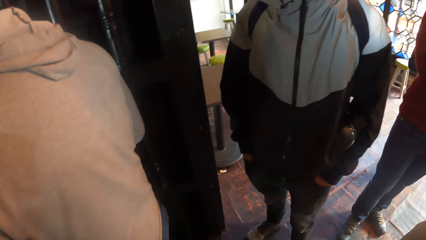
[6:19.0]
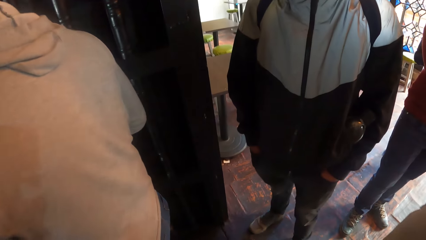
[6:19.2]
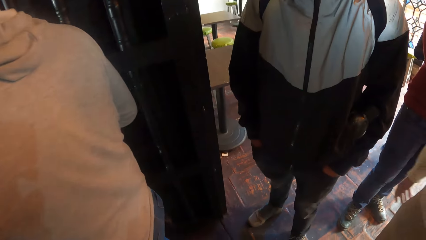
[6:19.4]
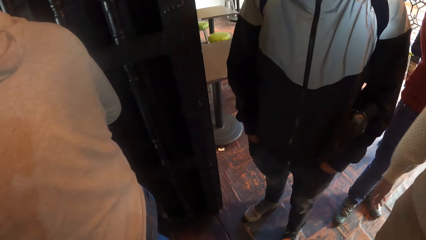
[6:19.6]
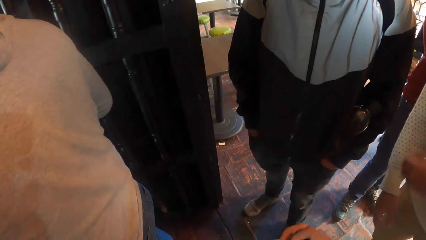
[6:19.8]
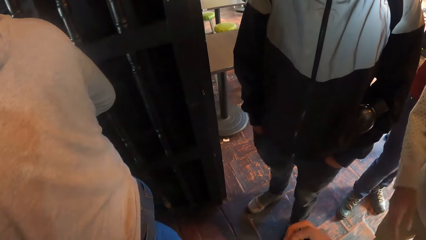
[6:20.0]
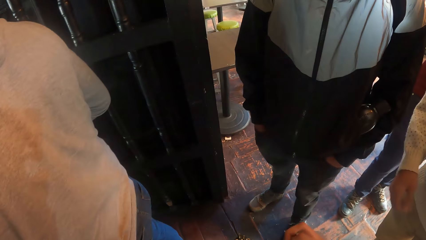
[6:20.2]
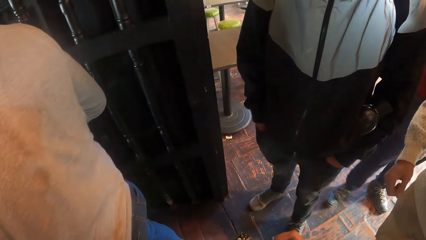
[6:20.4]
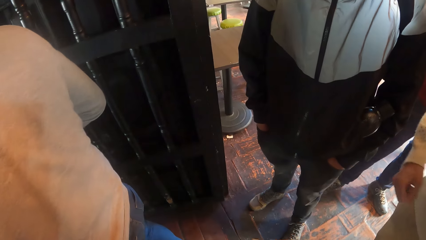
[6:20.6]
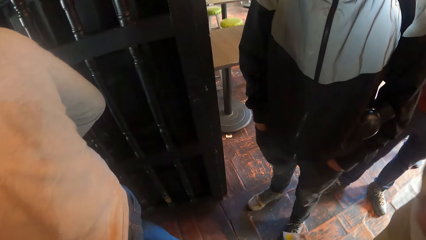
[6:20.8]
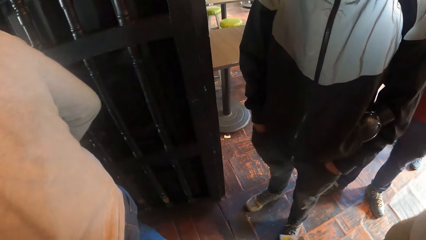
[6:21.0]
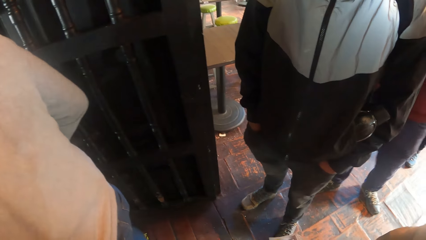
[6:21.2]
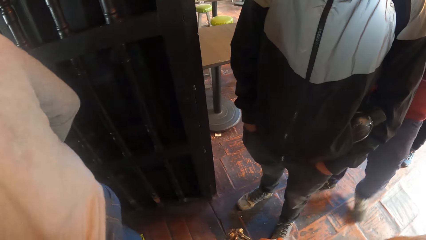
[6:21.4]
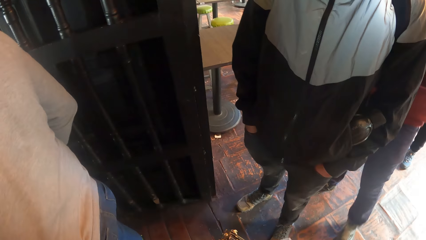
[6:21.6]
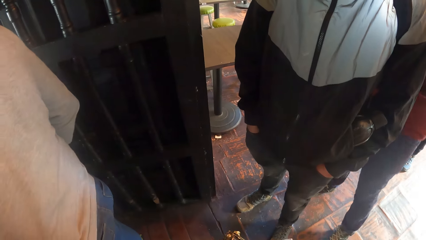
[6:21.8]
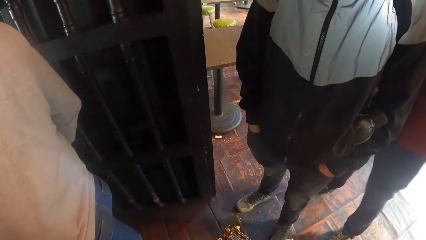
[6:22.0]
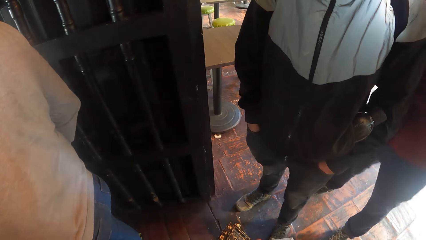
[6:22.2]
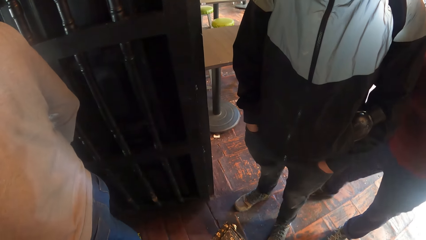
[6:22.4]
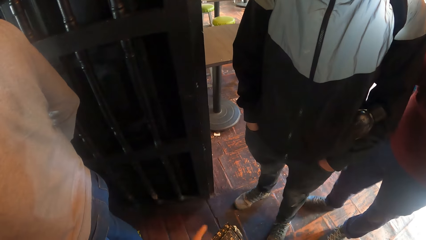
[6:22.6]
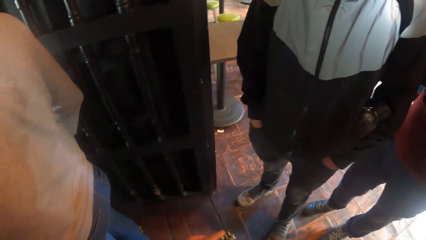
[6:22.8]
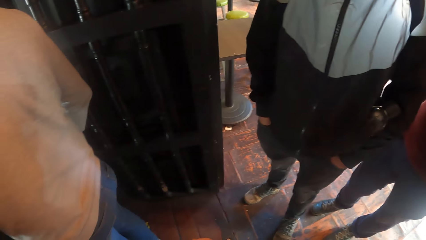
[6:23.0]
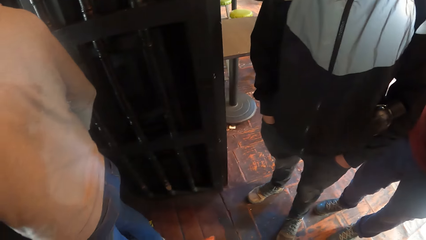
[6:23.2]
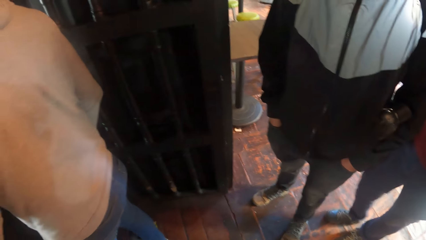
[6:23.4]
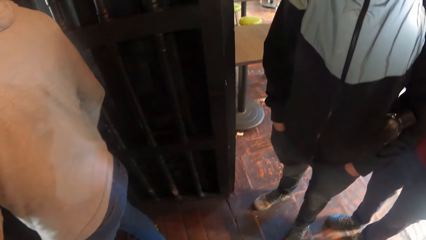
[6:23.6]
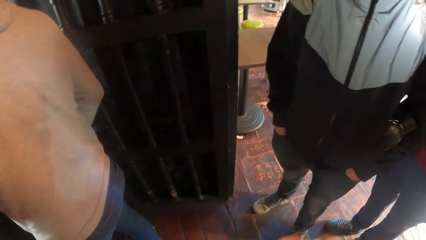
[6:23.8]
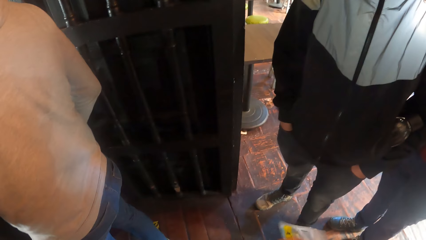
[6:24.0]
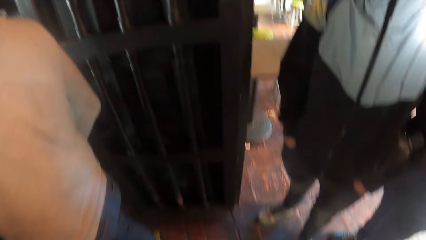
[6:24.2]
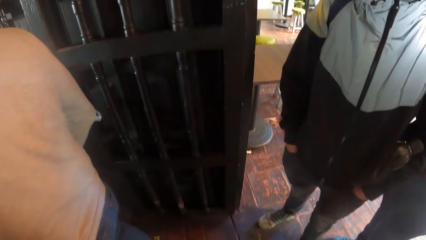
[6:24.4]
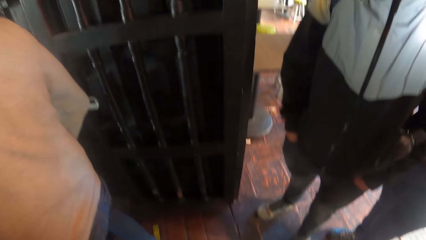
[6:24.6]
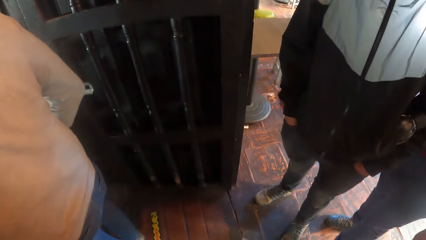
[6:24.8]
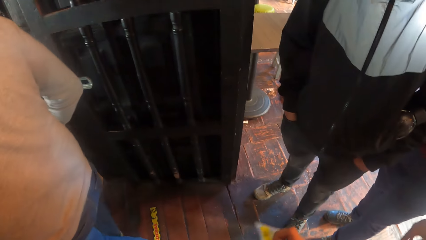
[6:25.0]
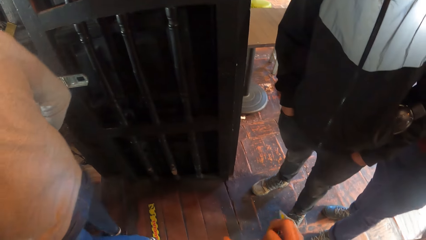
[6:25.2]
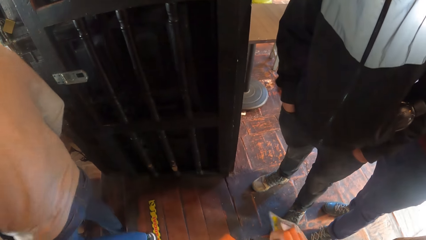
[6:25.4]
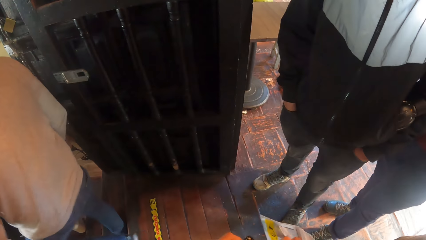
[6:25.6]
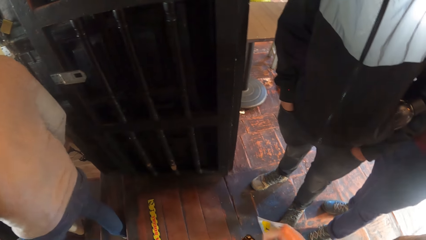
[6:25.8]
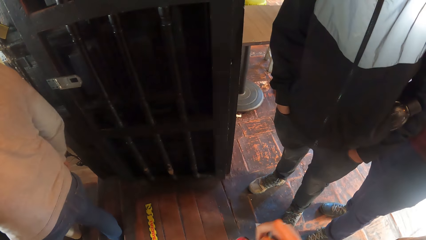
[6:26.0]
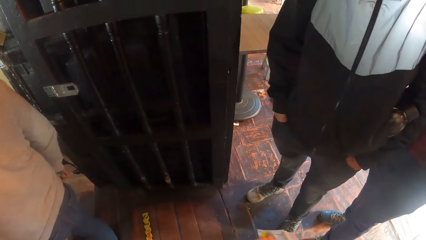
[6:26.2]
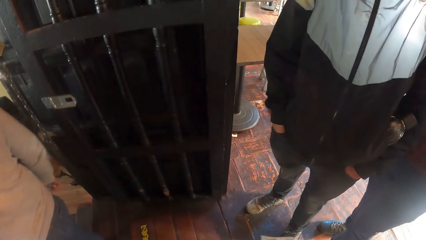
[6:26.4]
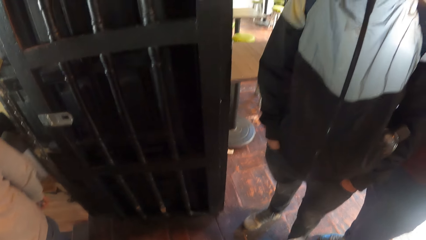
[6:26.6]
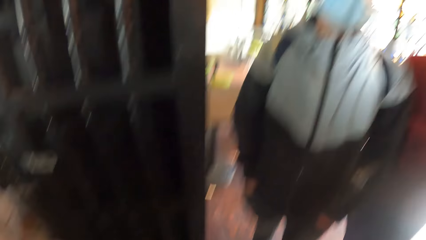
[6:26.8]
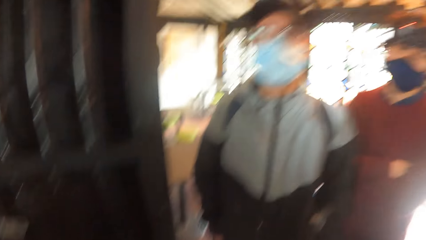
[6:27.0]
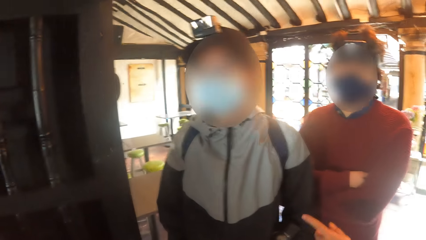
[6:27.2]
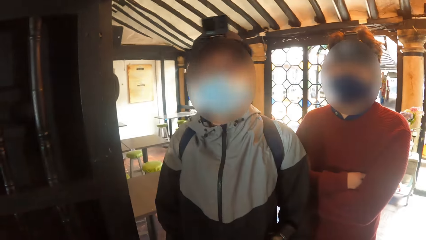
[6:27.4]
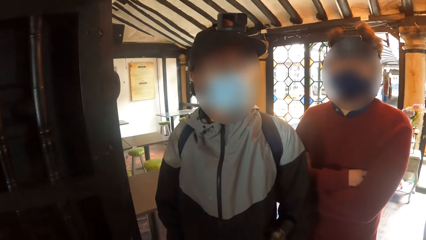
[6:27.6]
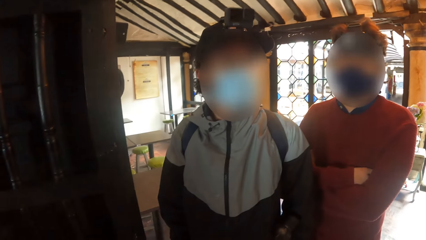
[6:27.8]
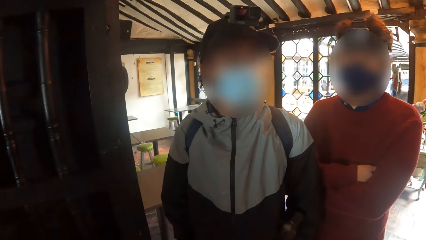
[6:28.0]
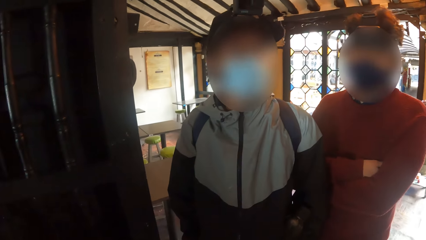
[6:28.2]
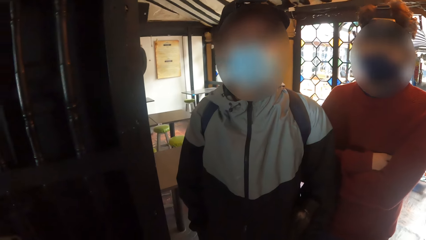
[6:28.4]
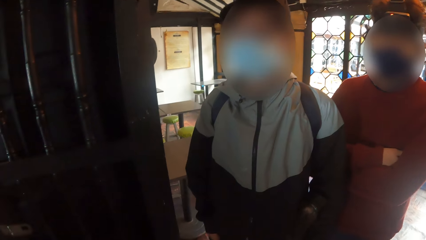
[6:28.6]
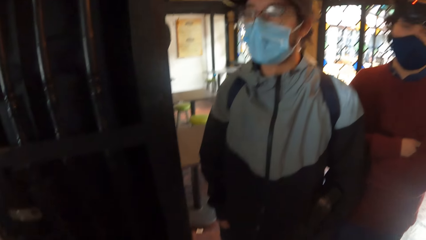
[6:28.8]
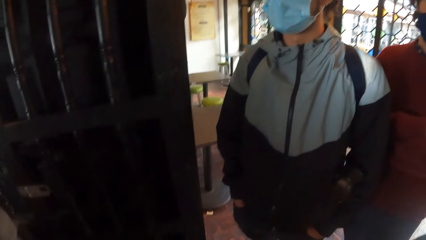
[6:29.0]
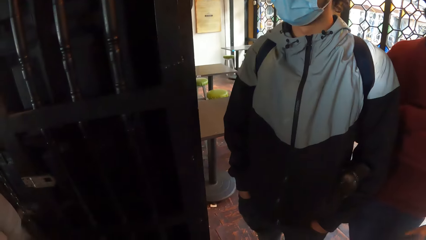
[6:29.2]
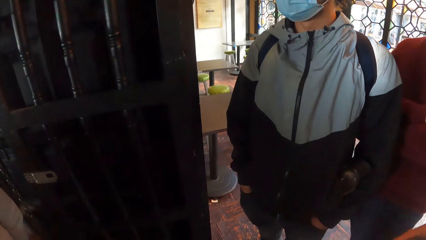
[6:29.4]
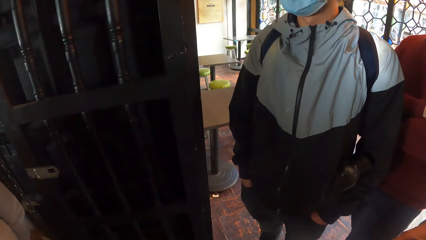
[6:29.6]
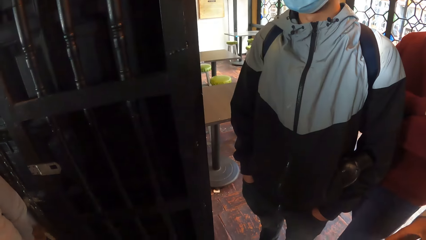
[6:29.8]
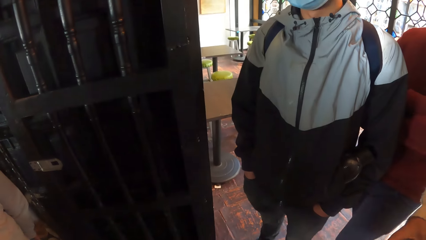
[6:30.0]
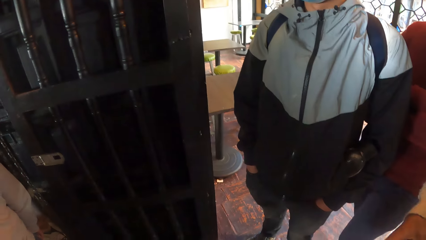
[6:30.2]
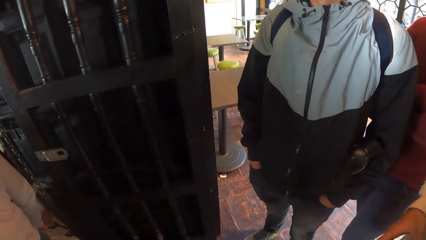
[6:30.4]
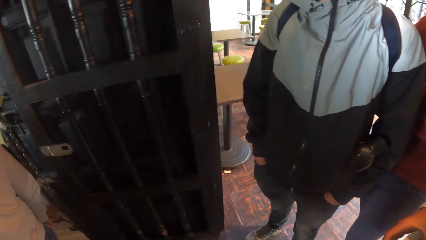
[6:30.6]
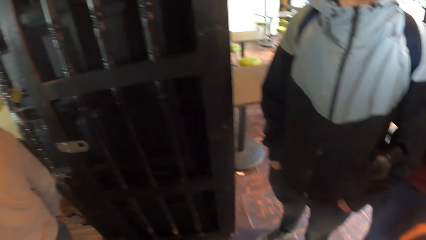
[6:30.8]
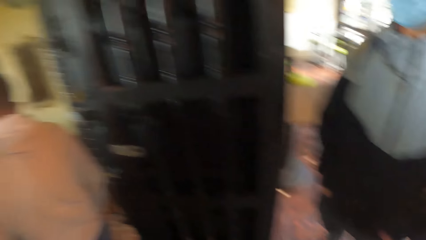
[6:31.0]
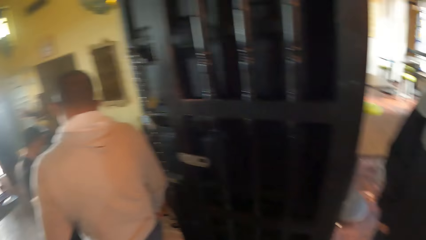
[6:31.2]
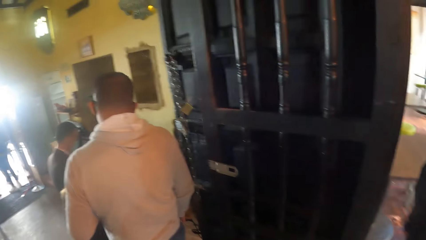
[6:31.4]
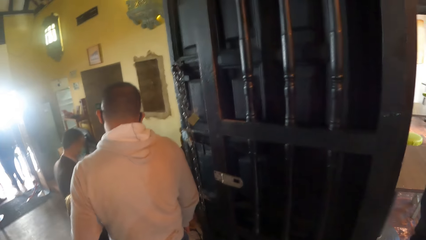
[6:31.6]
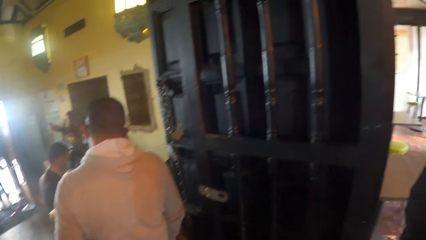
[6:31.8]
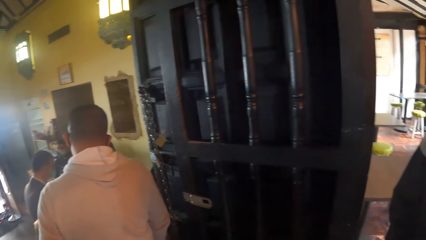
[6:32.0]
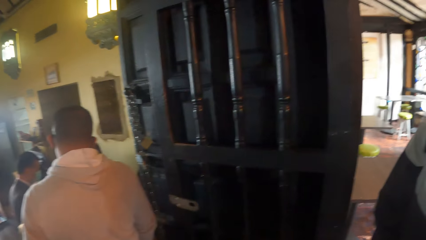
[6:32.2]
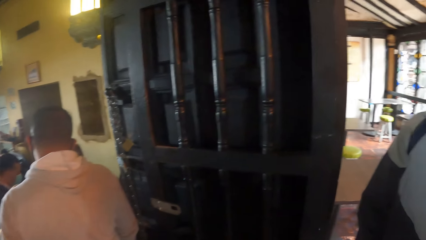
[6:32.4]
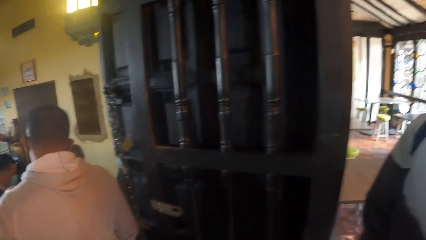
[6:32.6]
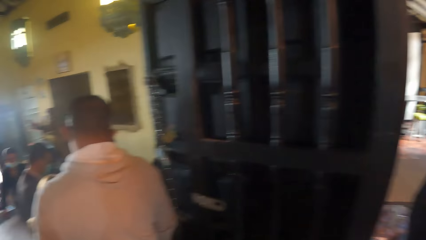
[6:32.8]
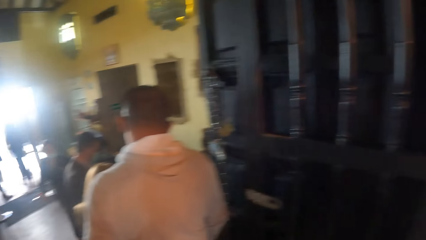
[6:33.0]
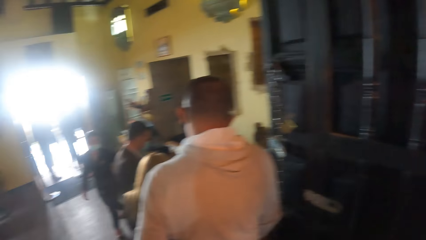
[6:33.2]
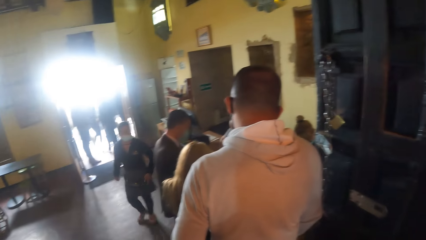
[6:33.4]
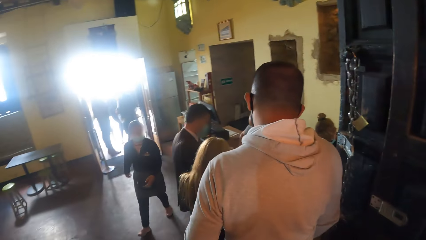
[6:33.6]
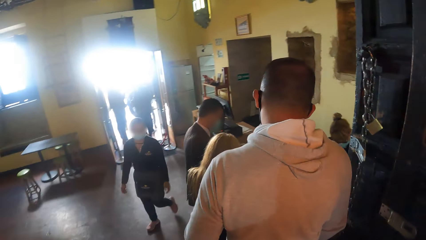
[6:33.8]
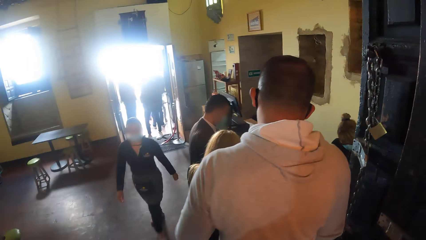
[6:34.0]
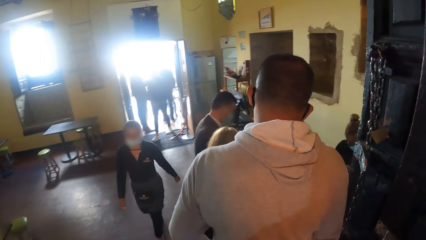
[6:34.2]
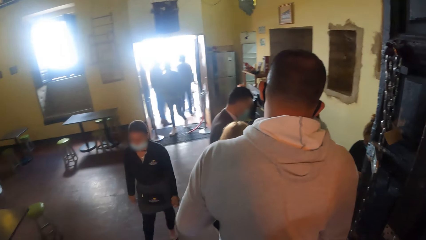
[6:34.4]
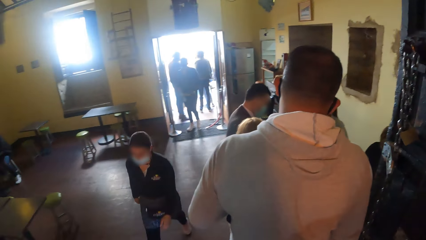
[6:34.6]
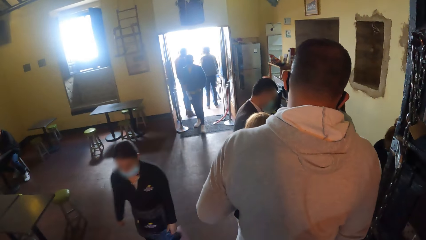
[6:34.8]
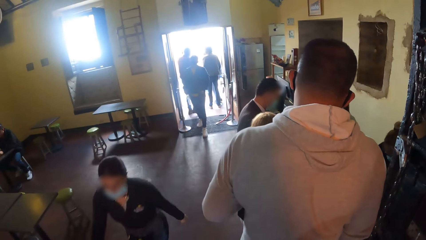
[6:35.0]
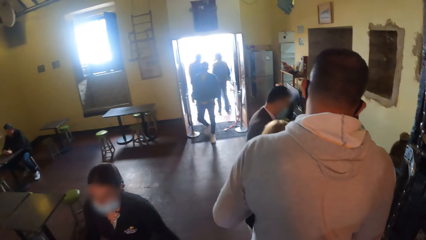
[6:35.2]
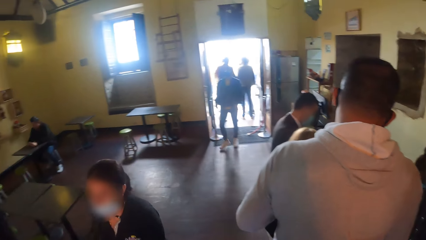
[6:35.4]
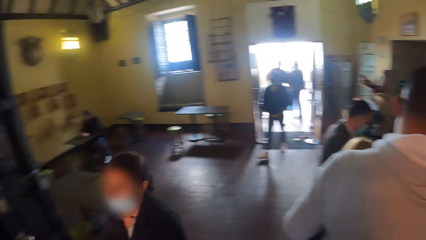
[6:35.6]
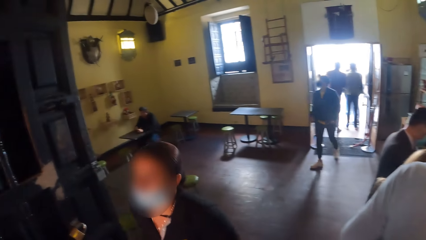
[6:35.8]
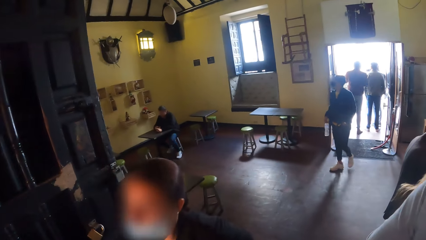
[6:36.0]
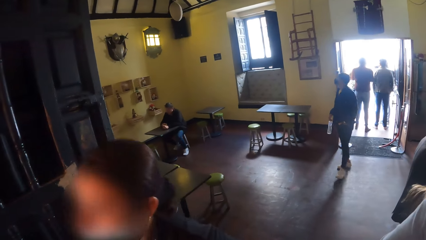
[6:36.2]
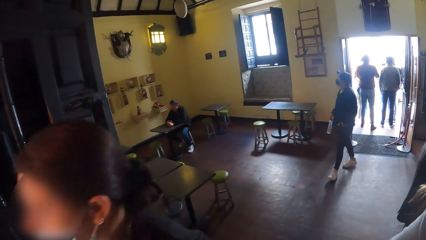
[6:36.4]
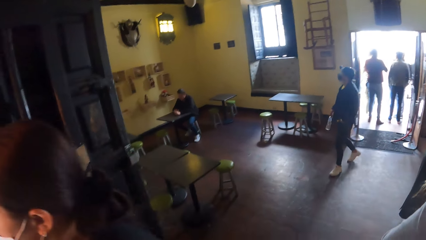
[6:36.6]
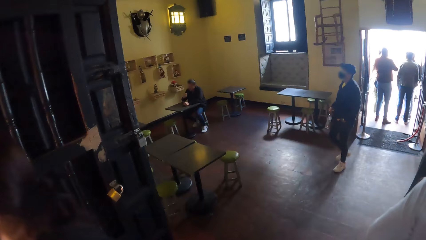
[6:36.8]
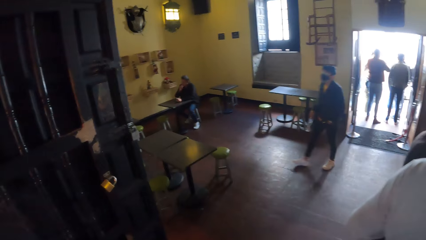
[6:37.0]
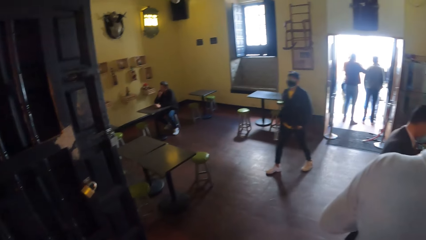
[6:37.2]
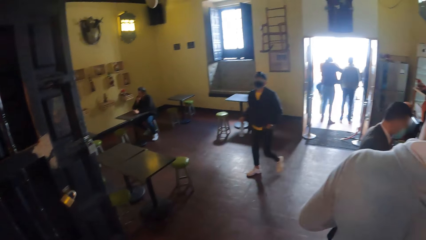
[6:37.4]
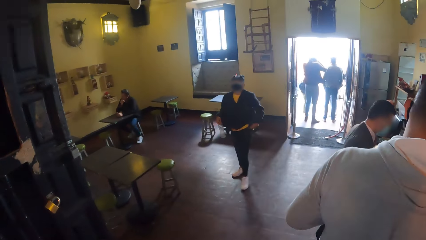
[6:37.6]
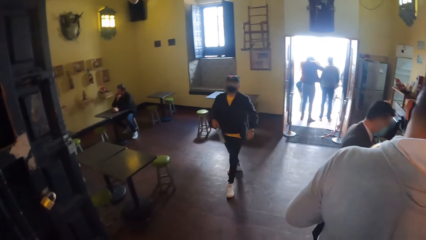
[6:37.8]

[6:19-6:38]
A man walks down the stairs. Another man interacts with a third man. A woman walks past the camera wearer.
